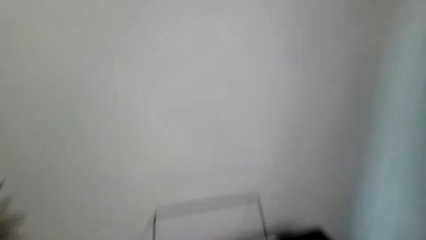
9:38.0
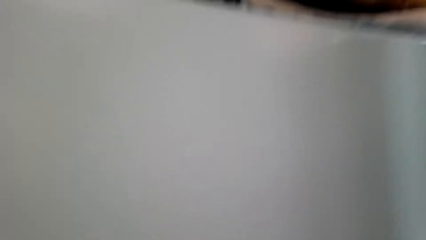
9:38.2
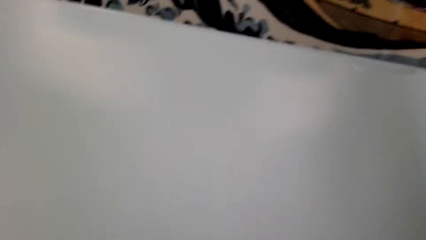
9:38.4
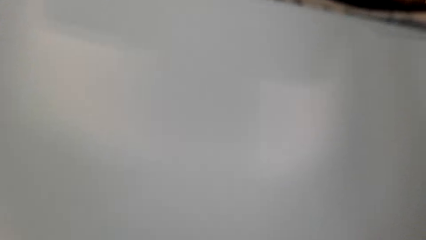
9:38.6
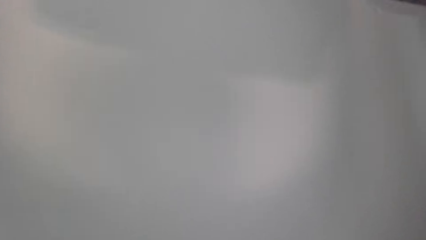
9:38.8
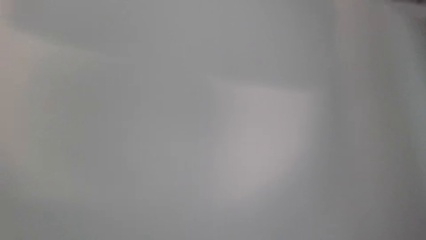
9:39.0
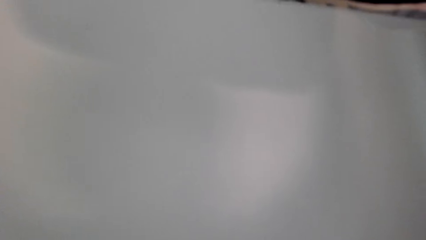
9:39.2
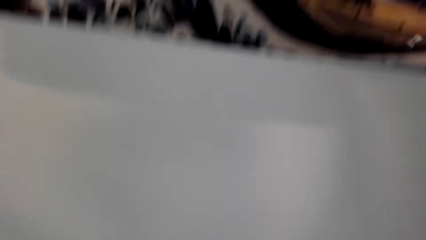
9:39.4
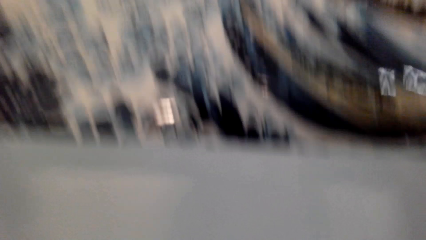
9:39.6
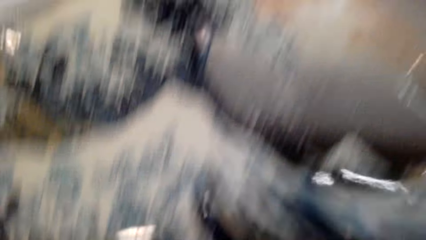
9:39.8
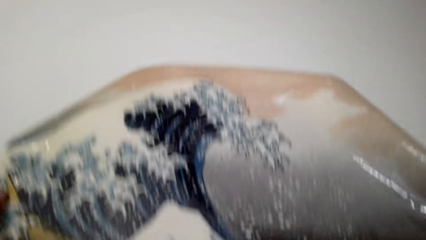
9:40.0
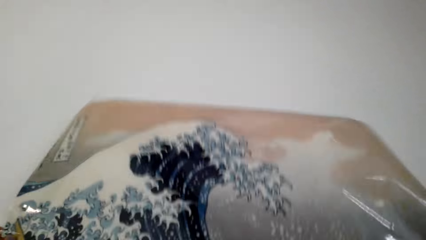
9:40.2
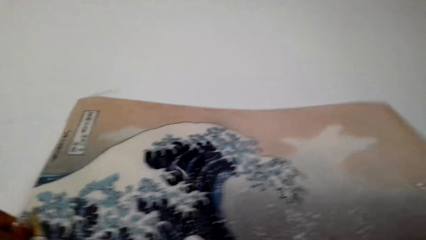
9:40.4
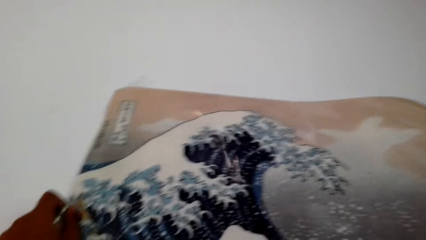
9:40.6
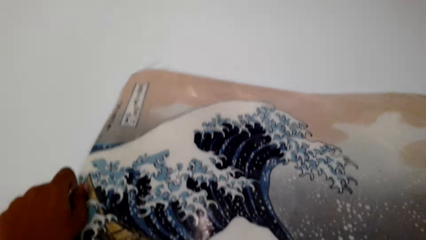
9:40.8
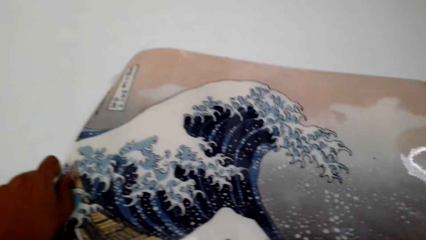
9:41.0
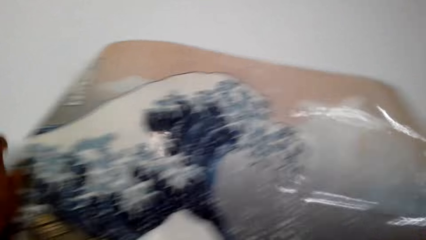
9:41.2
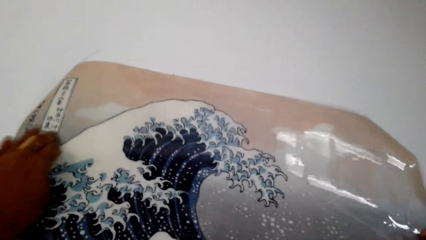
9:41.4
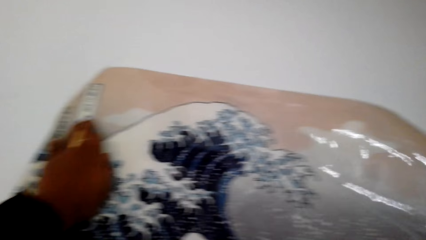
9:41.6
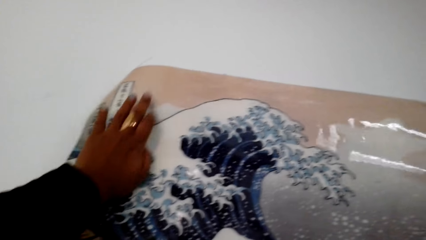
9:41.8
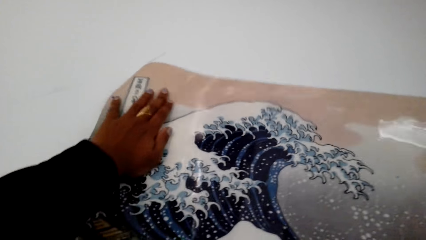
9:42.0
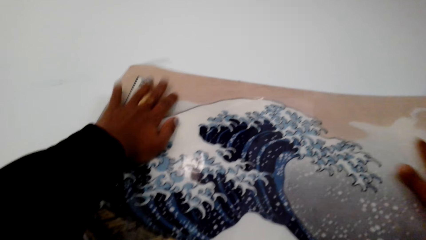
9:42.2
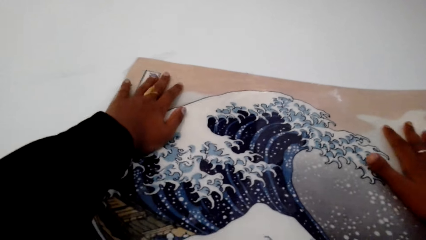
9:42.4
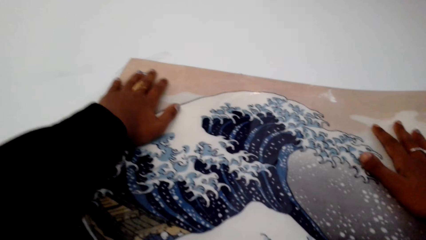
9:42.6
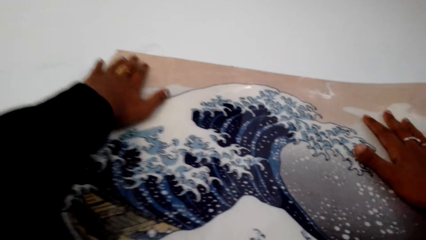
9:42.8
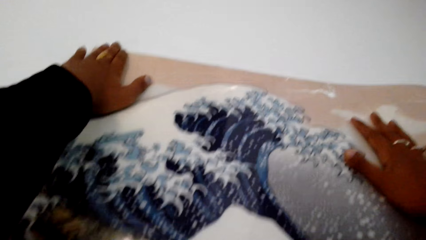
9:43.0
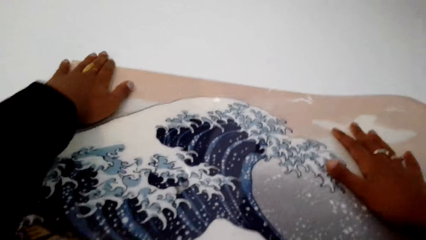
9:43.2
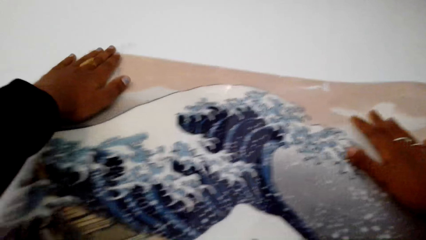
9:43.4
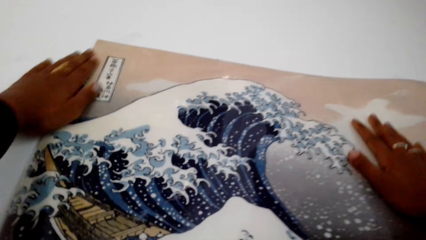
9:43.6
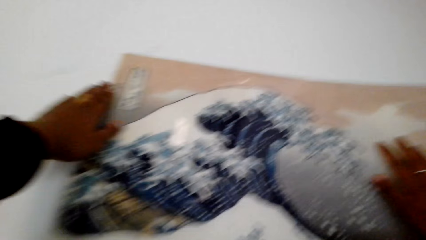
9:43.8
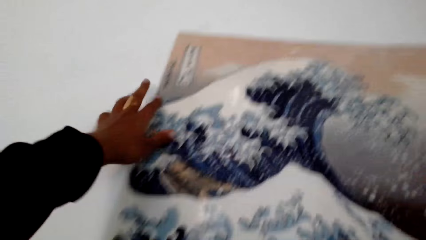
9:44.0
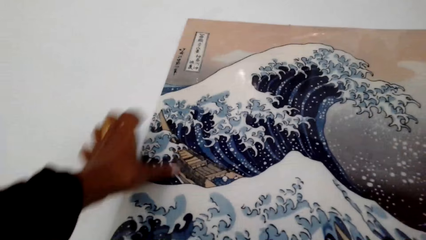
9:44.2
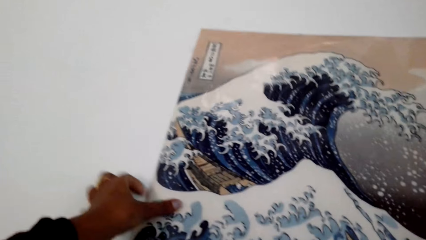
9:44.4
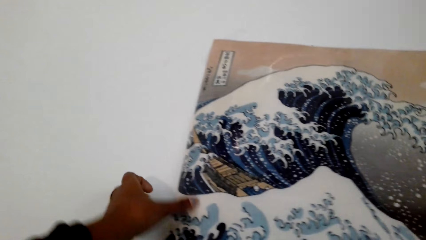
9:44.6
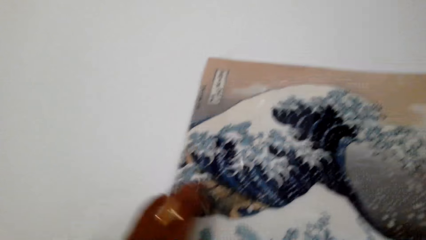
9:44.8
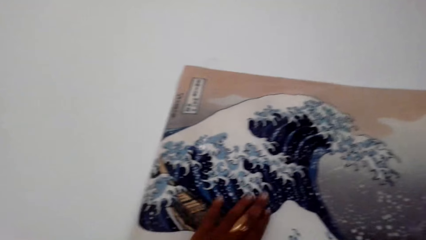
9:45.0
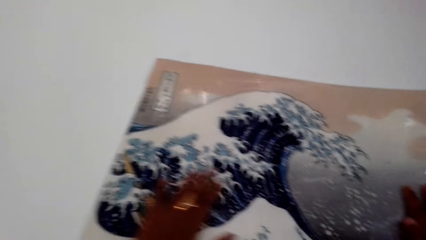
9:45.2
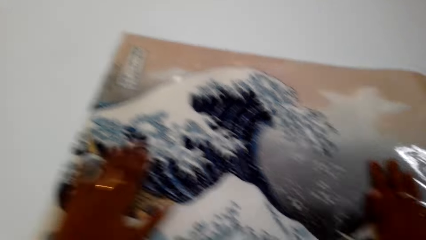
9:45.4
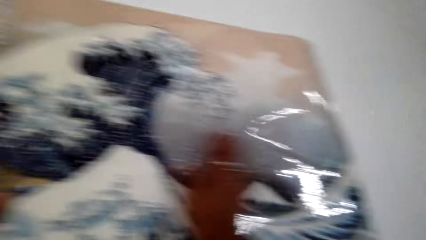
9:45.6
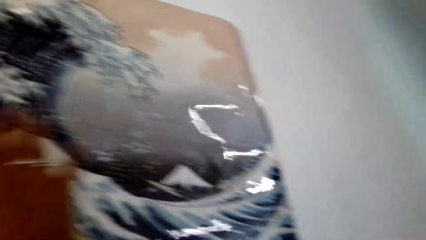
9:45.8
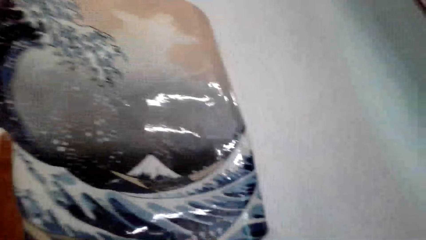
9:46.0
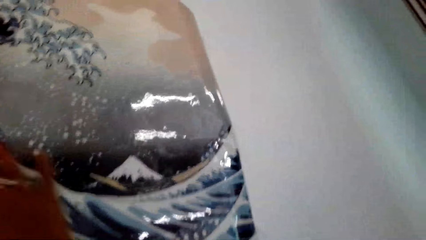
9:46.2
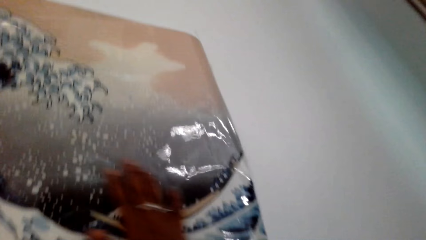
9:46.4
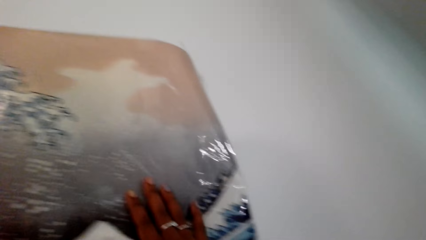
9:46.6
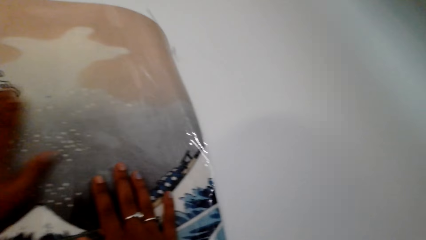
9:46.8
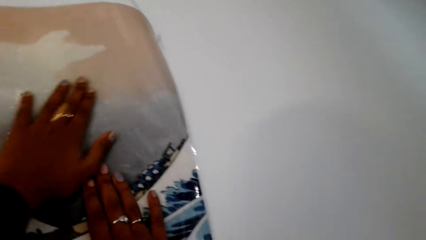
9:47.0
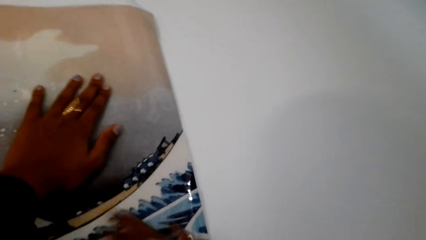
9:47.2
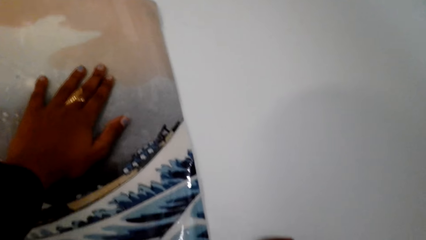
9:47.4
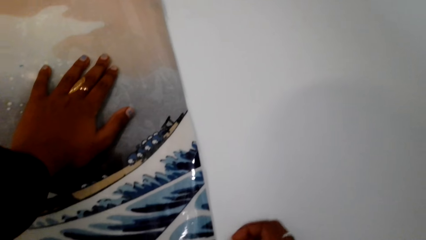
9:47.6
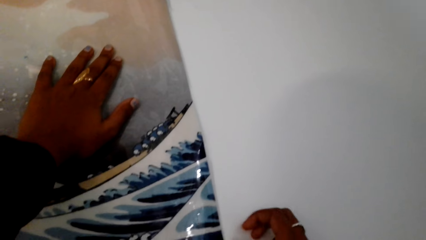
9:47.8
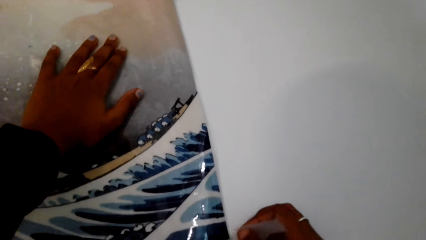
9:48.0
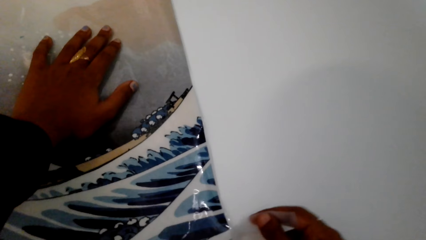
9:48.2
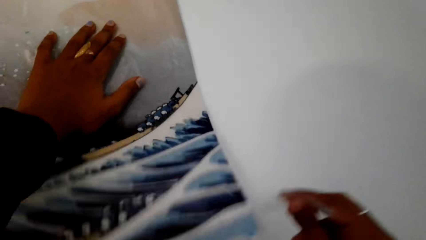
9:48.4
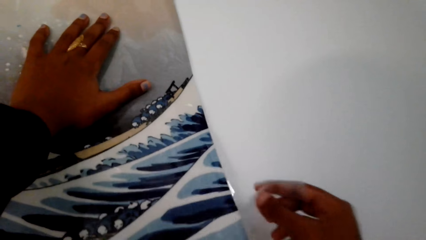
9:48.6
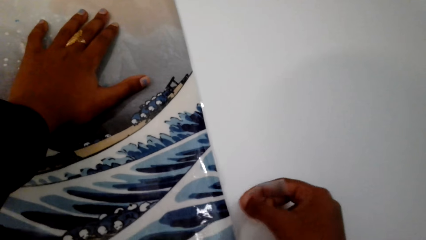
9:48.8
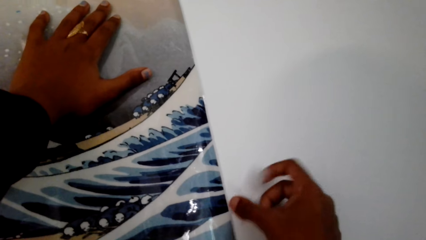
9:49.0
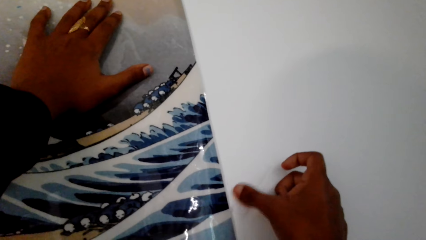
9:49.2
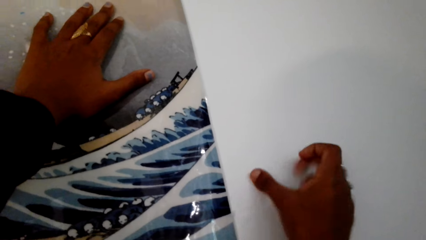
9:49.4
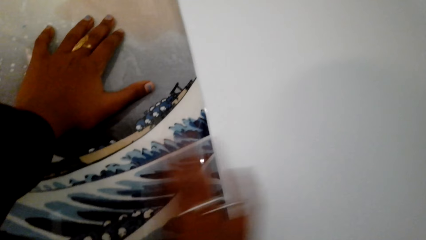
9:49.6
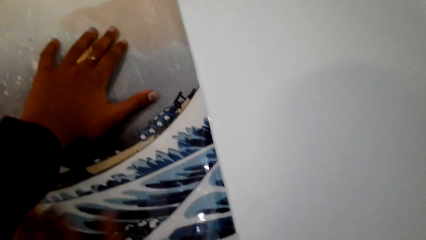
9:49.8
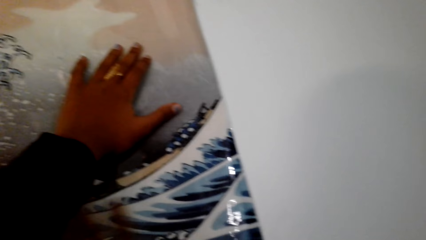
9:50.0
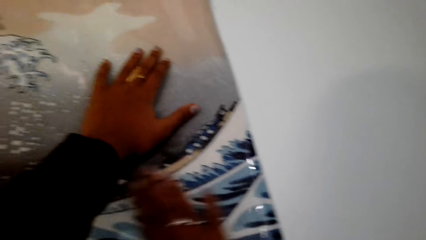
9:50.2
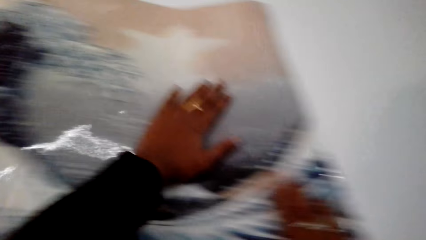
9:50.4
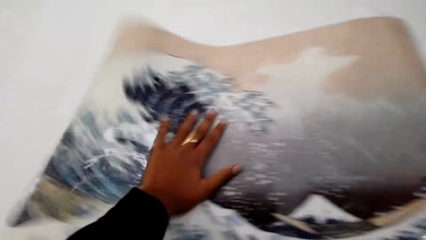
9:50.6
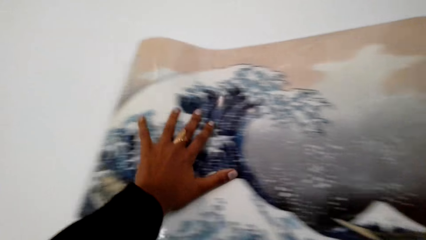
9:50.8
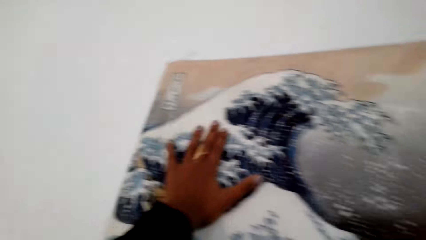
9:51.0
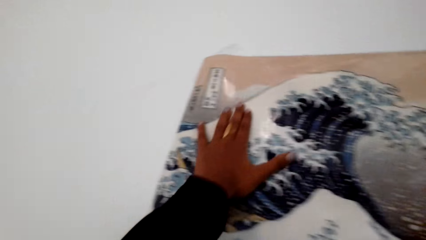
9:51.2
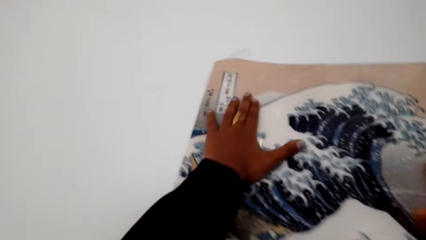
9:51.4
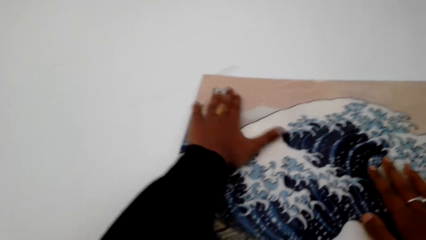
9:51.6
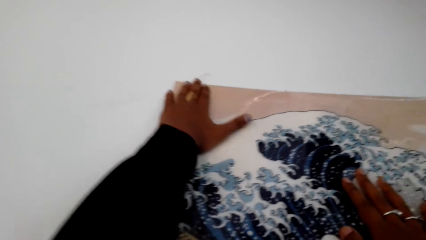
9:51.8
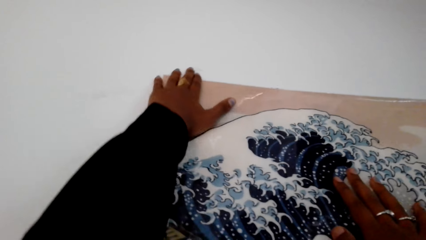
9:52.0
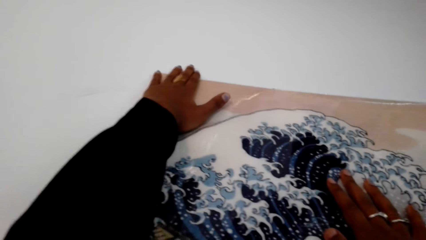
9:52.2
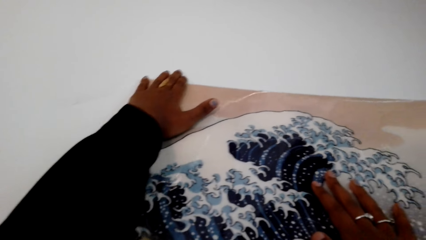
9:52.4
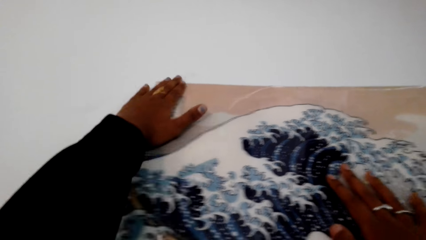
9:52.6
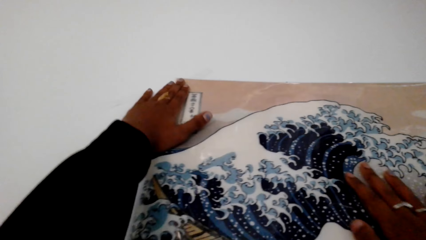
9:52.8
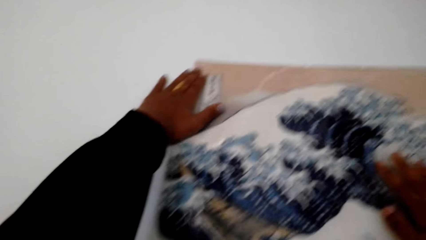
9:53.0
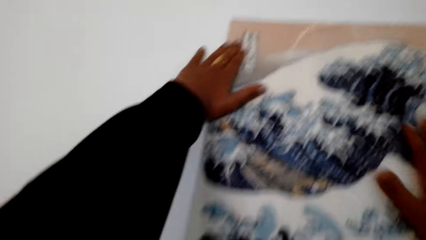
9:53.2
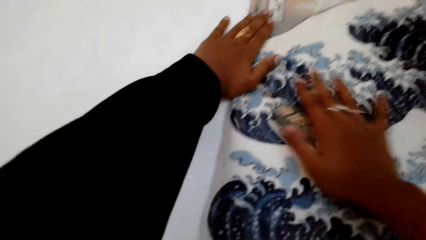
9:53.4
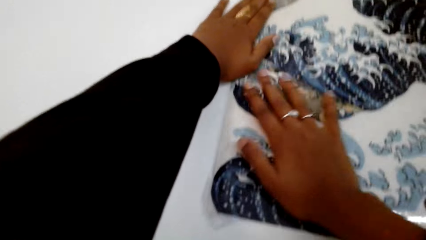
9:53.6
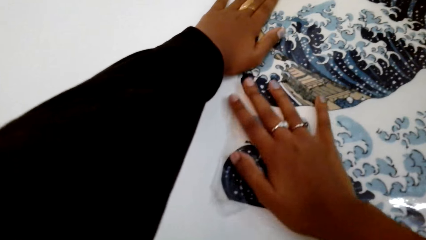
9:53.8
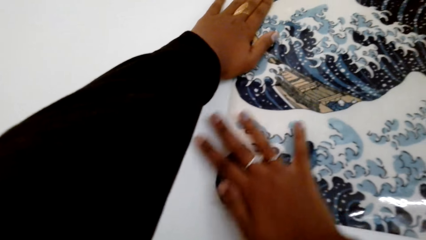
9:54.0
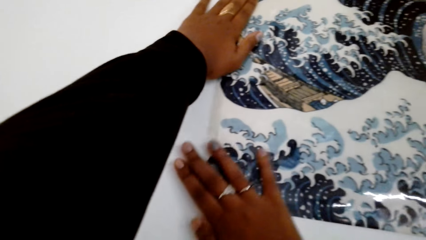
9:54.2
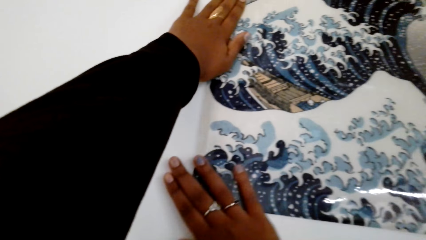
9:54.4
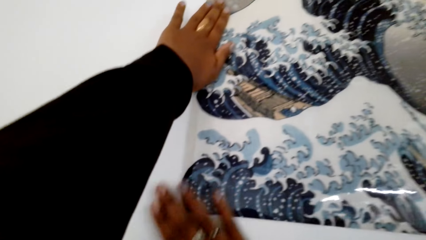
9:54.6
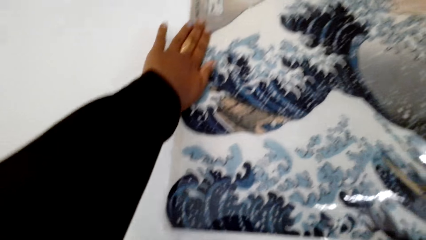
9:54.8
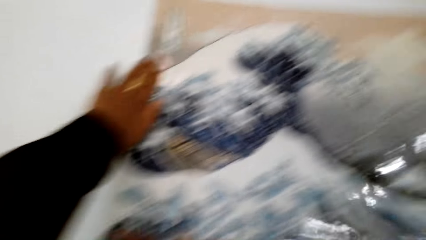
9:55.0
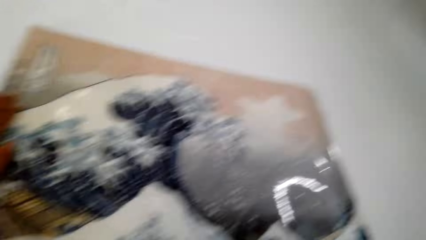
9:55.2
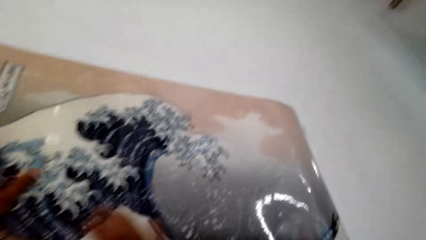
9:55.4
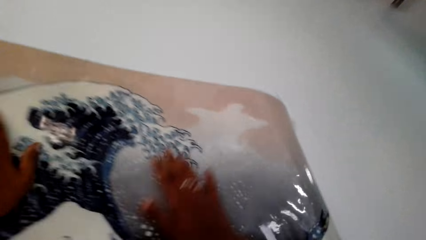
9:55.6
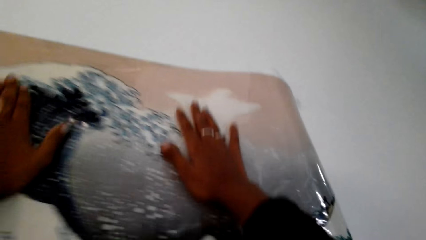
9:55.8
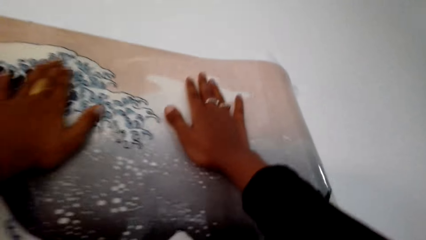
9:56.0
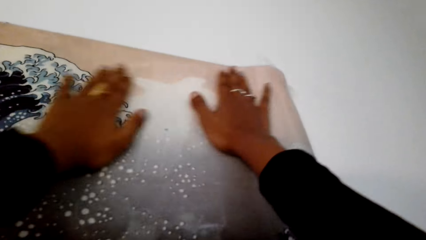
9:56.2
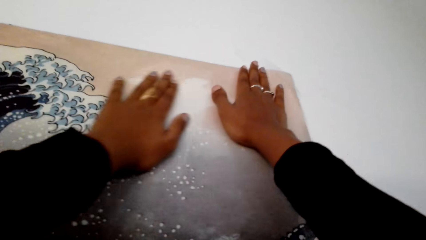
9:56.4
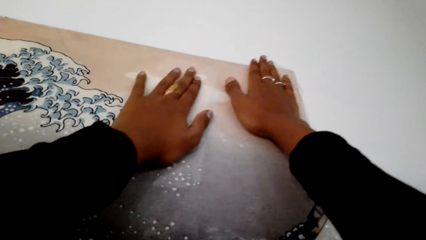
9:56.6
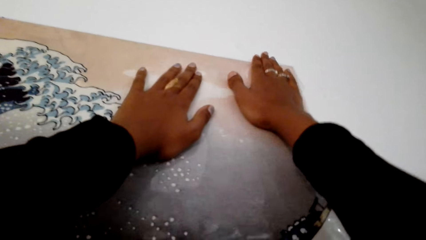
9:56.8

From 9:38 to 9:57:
The camera wearer mounts the poster on the wall. They stick the cello tape to the wall.
